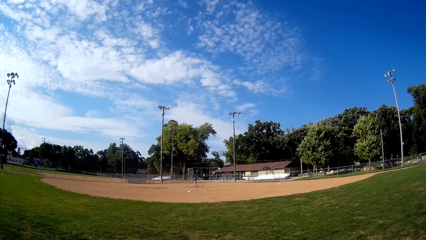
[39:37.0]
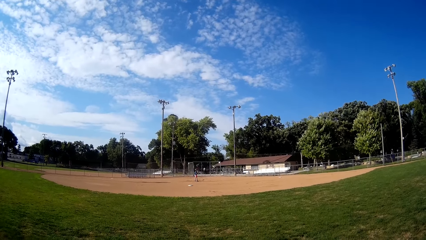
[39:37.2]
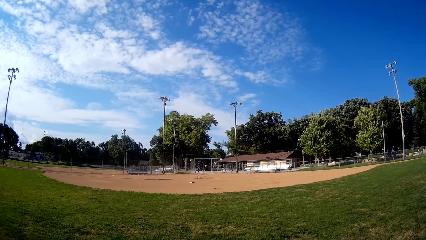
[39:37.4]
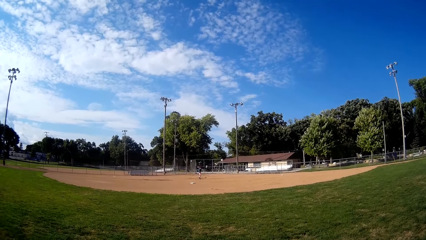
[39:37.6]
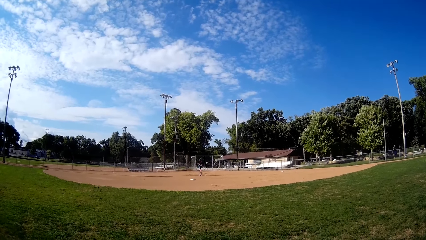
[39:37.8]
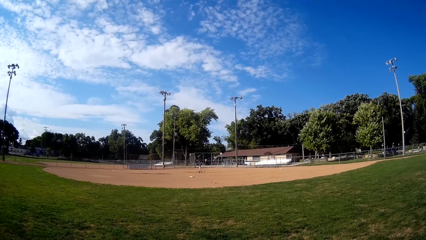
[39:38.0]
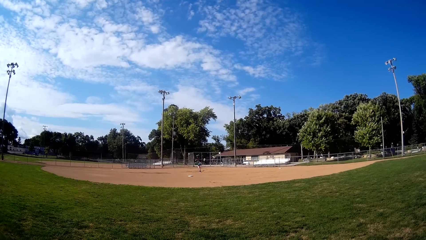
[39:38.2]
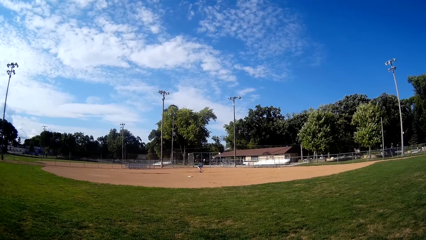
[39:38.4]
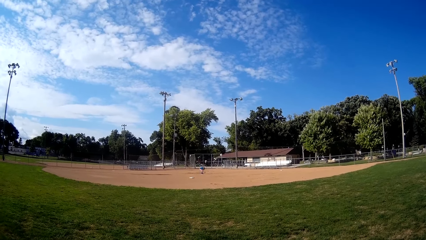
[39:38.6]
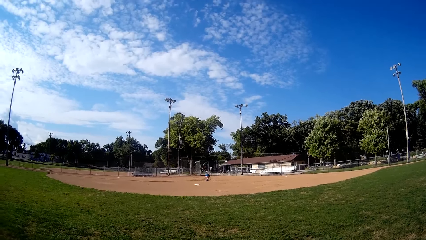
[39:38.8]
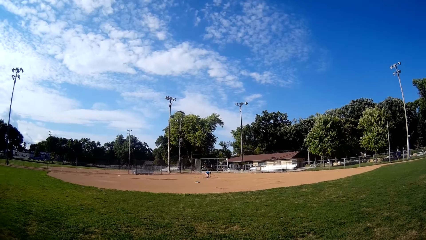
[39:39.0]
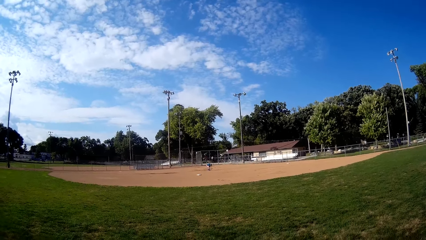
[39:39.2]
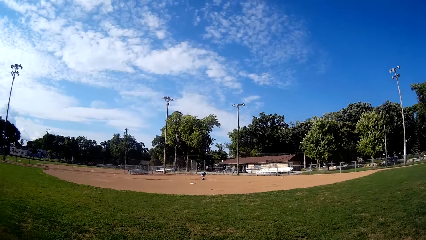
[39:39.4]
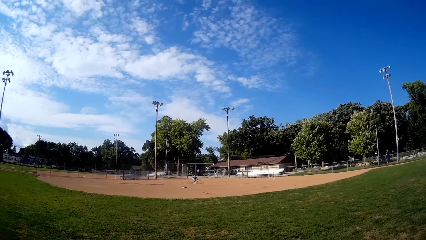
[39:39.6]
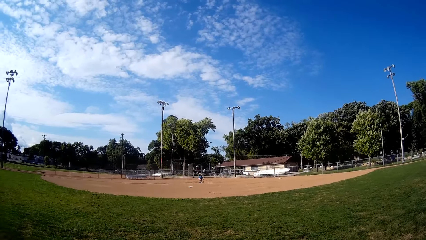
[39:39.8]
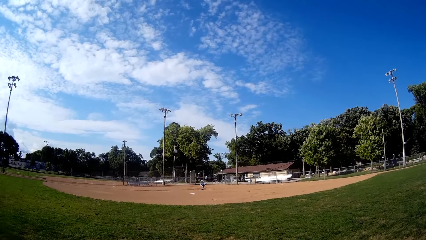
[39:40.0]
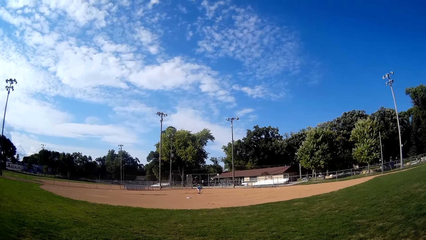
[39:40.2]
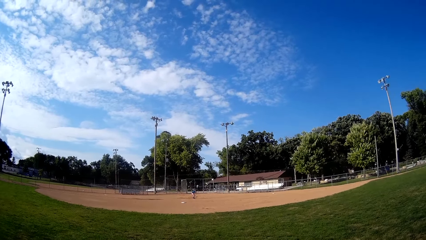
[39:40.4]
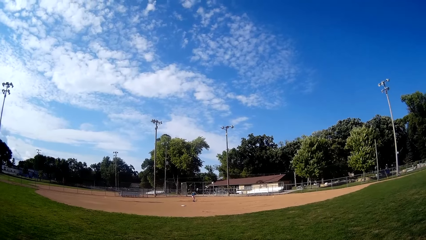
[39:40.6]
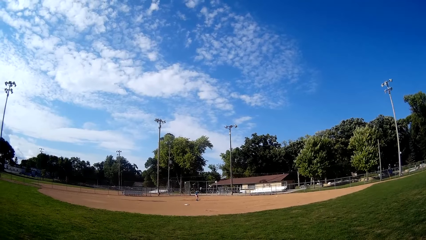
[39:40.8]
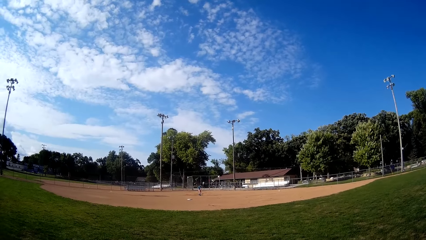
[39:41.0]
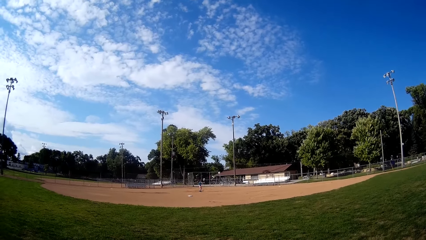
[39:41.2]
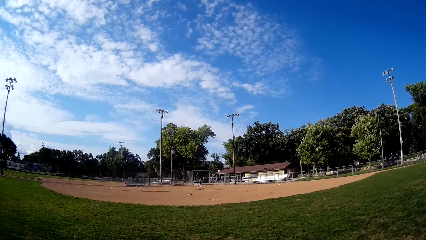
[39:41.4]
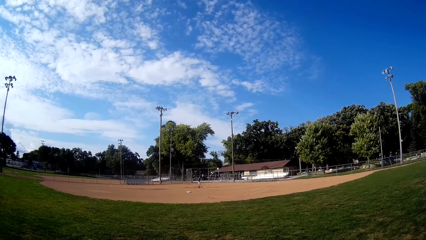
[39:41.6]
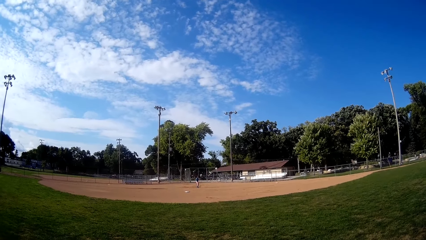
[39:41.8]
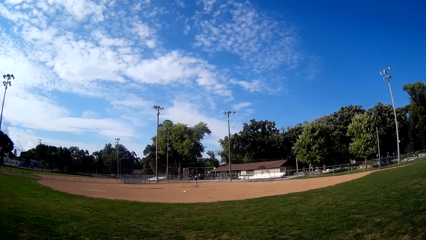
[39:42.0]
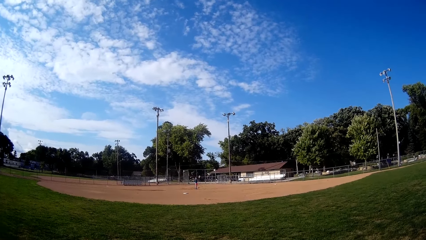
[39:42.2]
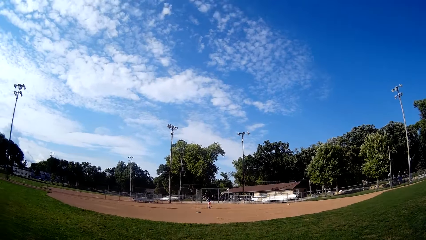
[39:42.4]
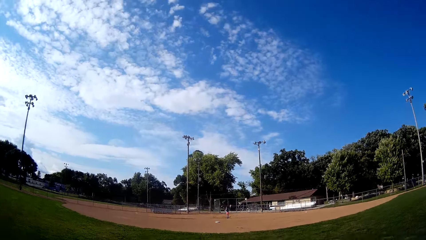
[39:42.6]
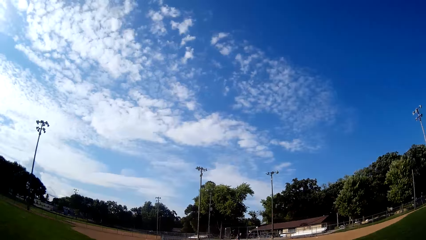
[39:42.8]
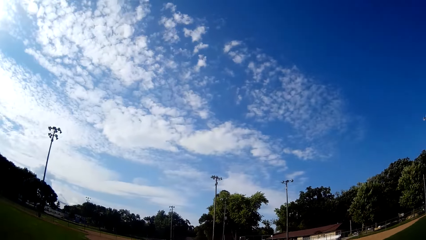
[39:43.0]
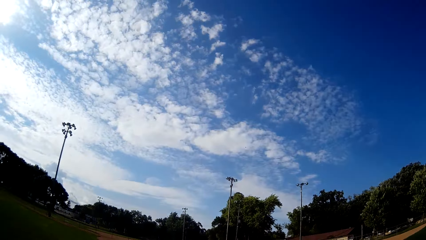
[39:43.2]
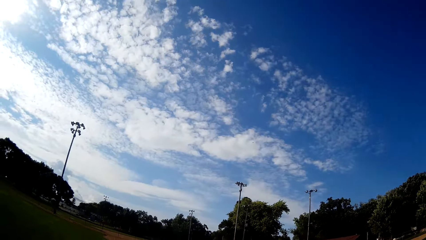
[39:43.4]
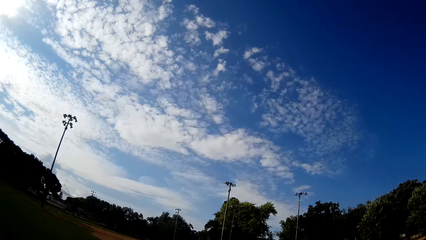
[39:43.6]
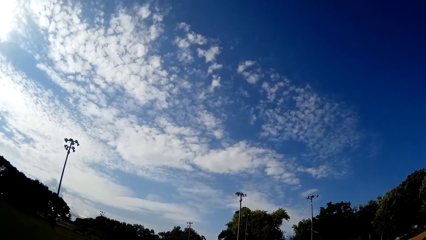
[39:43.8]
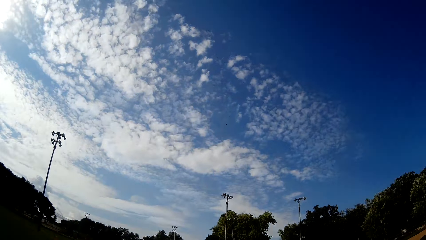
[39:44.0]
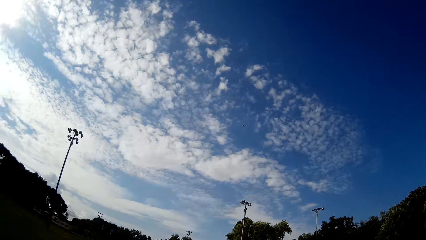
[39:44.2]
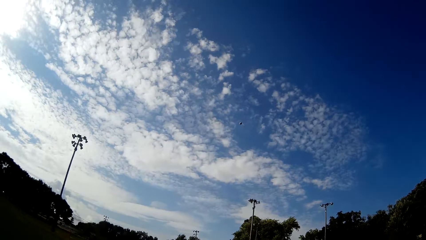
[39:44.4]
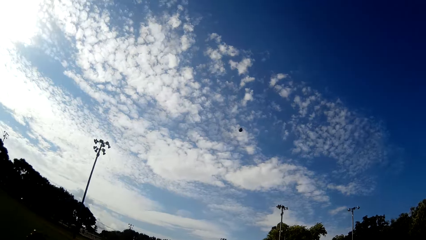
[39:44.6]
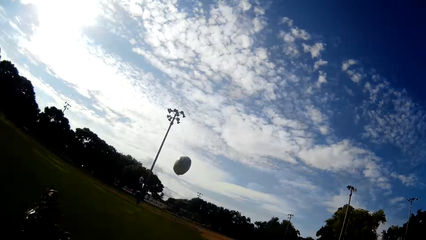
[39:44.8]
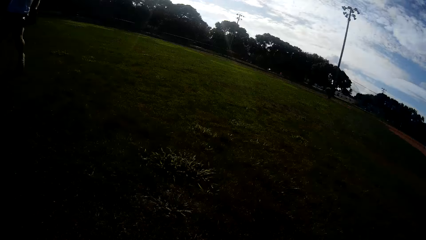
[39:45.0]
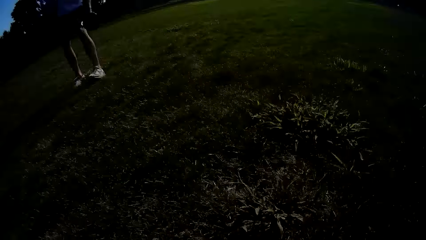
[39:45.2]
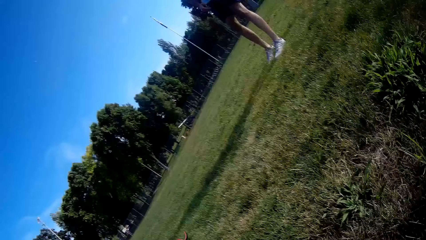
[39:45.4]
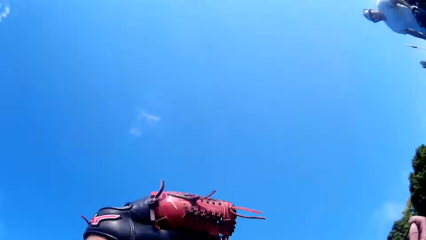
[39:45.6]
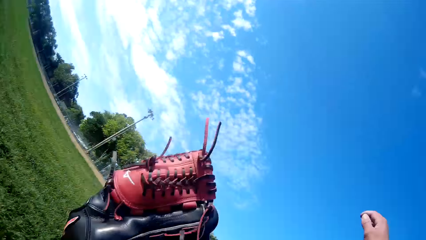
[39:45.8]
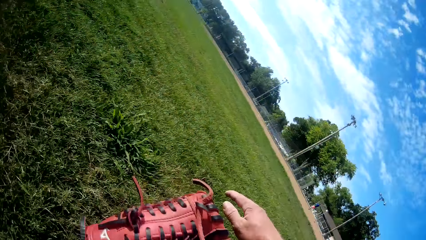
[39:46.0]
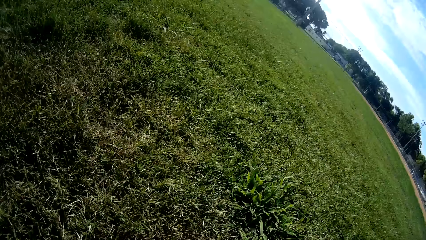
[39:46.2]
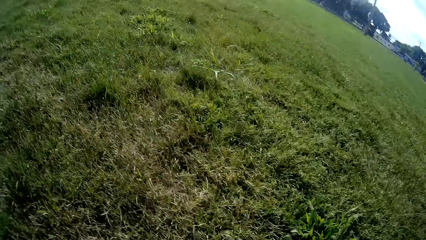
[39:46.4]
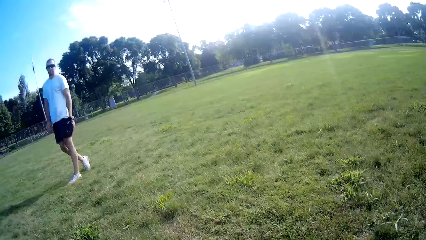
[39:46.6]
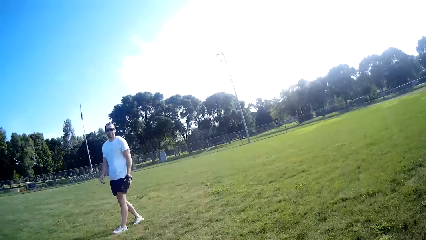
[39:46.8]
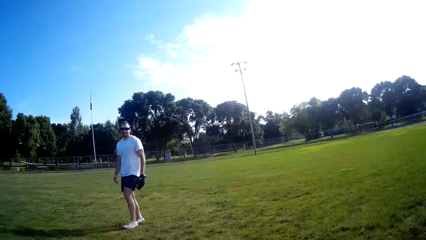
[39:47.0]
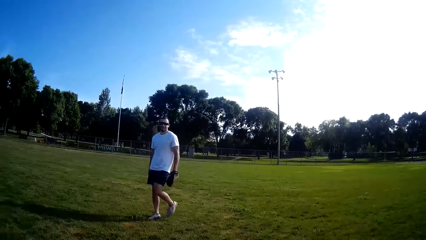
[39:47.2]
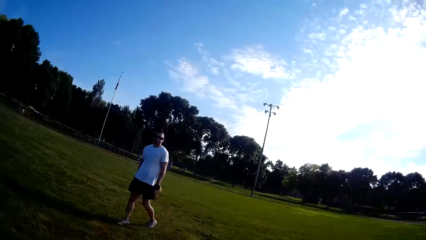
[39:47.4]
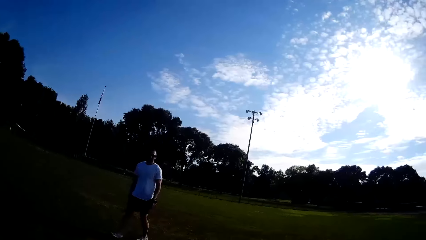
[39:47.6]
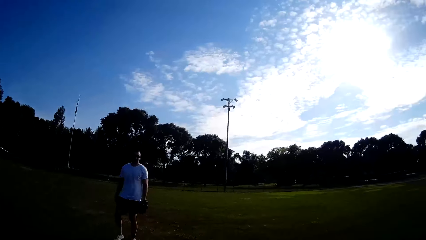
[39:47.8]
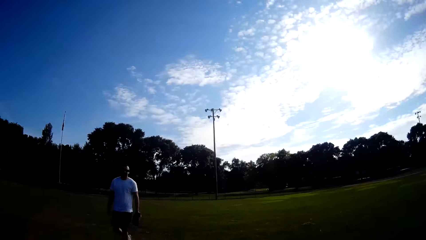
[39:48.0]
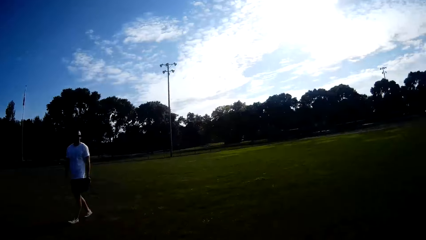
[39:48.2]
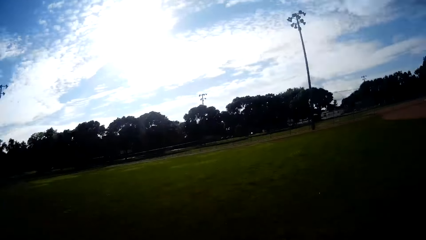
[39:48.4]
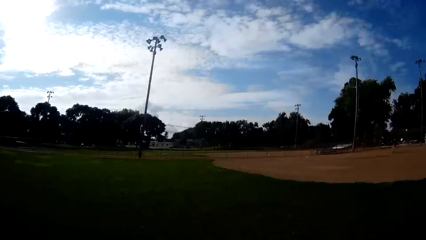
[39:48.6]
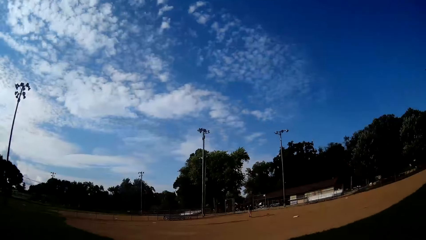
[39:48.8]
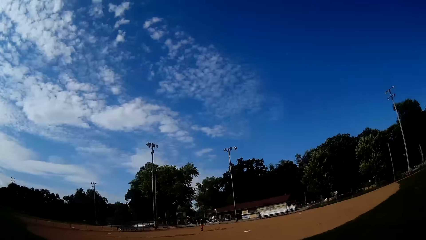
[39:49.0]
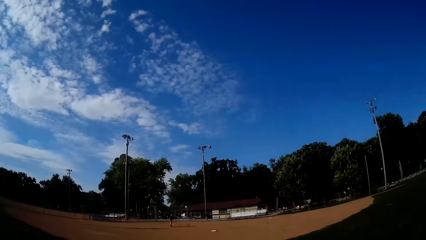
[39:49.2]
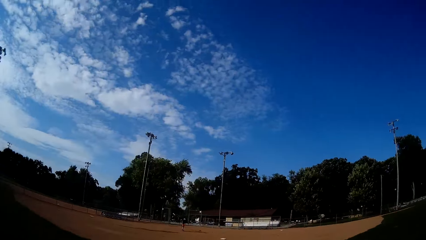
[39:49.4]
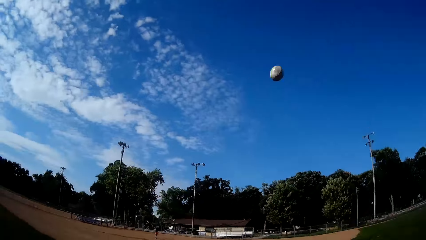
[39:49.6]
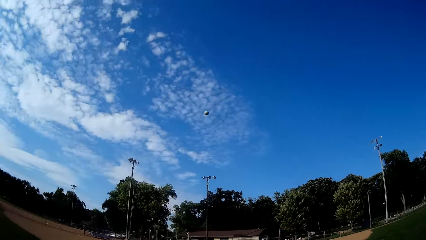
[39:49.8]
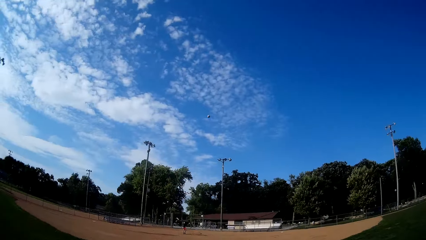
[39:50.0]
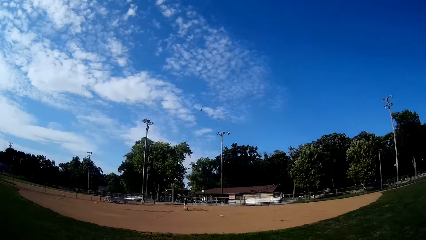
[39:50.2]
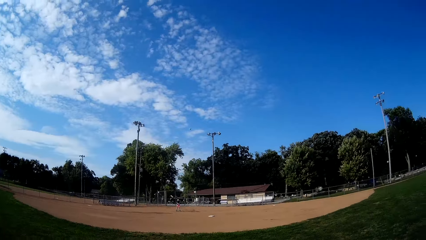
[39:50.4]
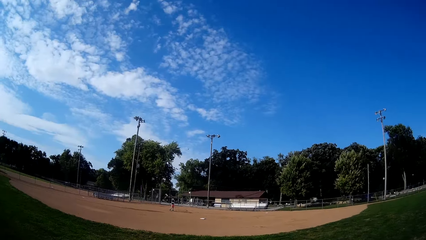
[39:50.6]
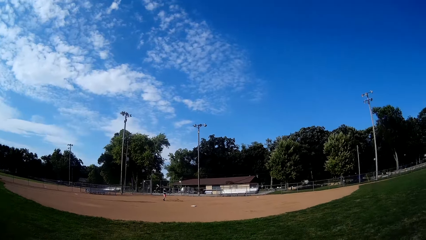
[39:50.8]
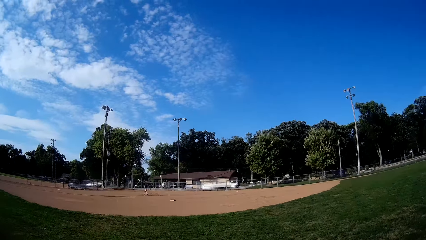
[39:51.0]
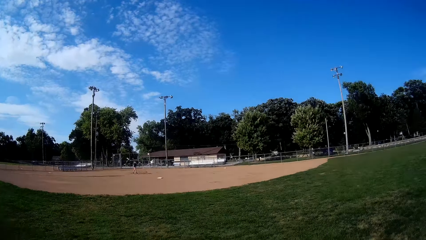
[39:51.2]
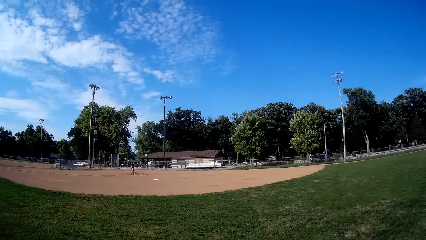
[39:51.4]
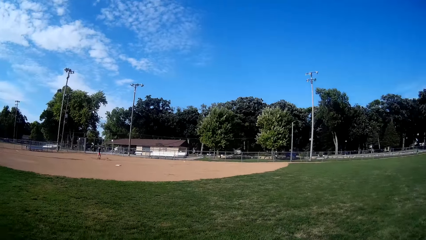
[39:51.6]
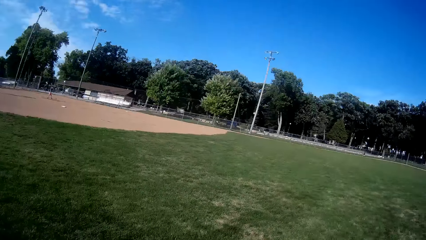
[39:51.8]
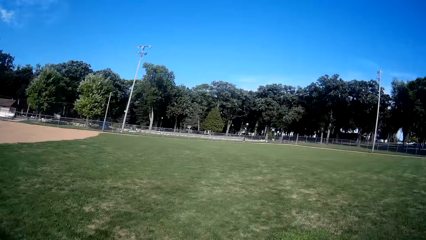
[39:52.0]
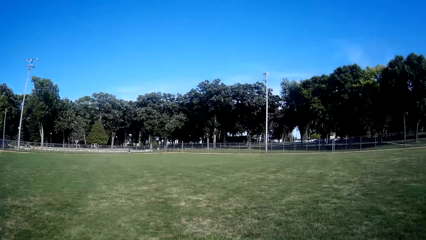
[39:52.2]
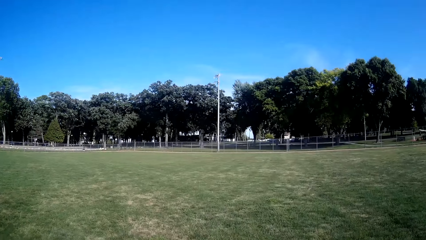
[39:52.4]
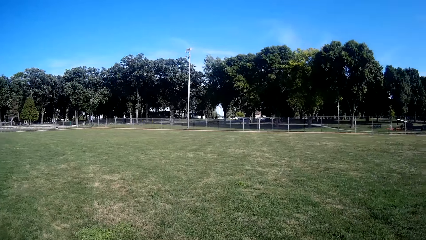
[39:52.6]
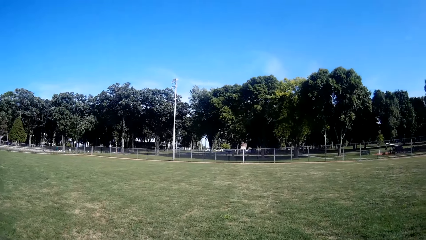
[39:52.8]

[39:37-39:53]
A man moves at the field. Another man picks up the ball from the ground. The camera wearer runs towards the ball. The first man throws the ball. The second man catches the ball. The camera wearer catches the ball. They talk to a third man. A fourth man stands at the field. The camera wearer throws the ball towards the second man.
